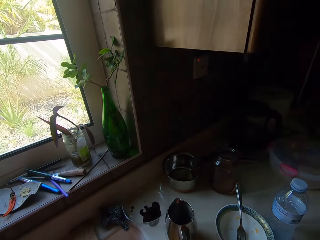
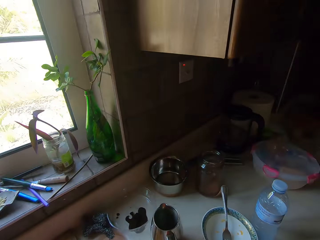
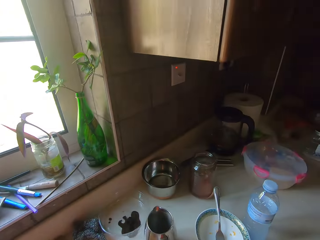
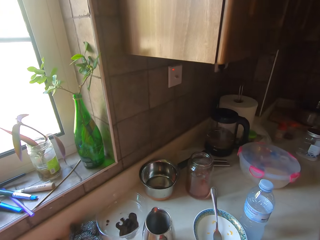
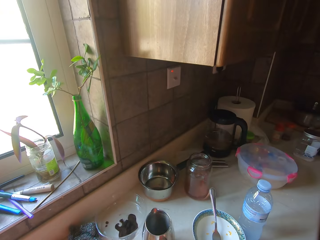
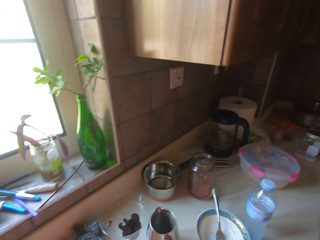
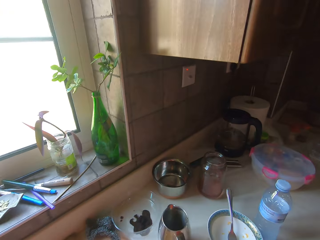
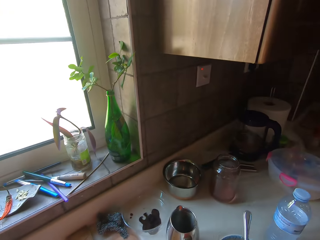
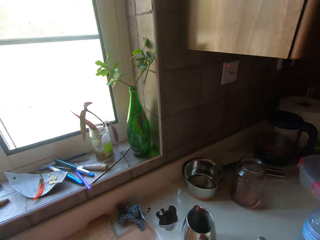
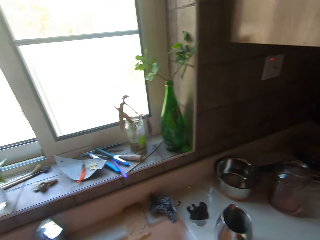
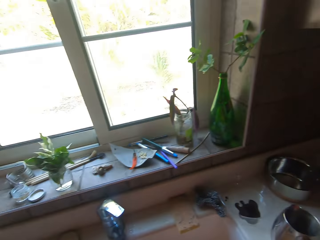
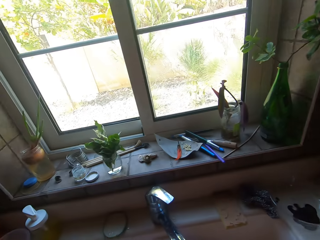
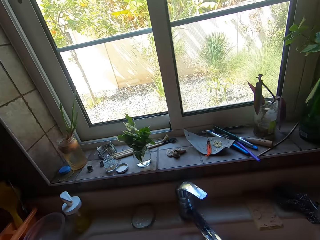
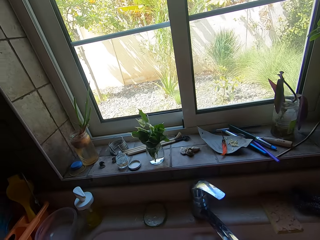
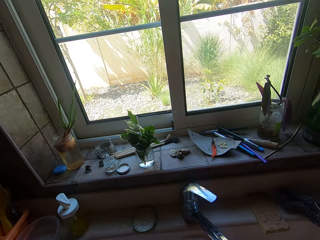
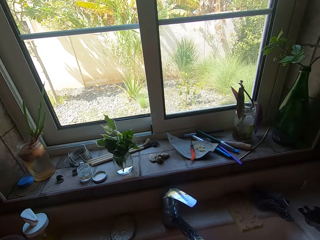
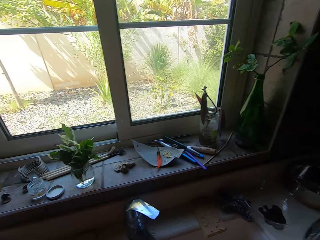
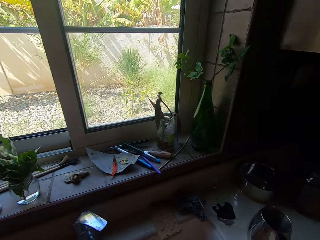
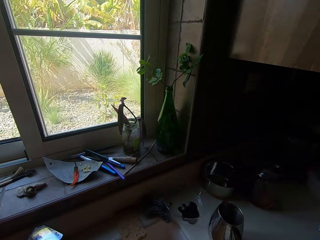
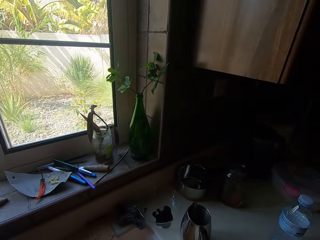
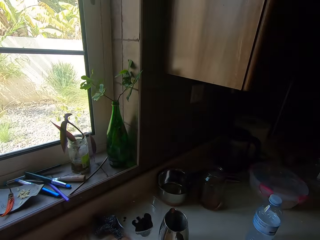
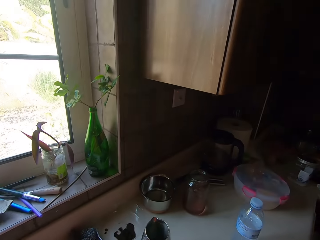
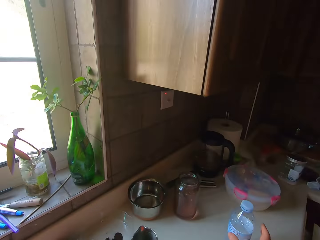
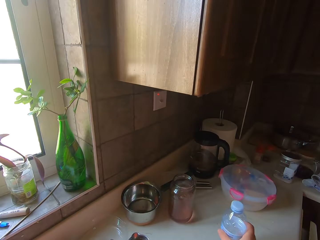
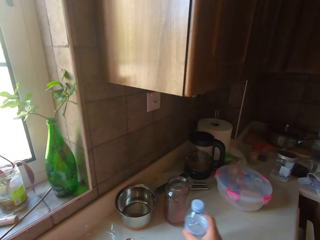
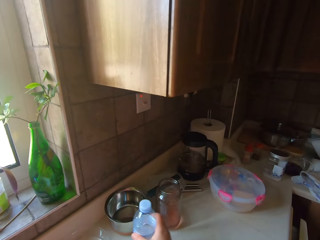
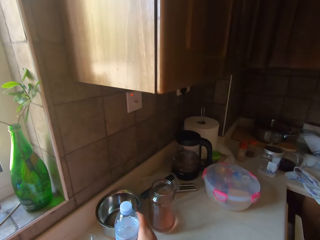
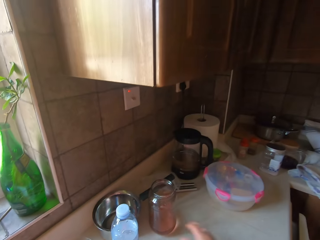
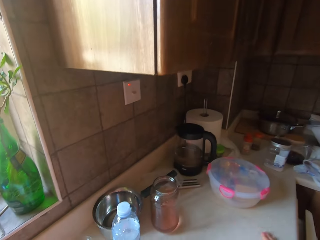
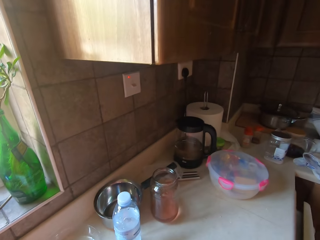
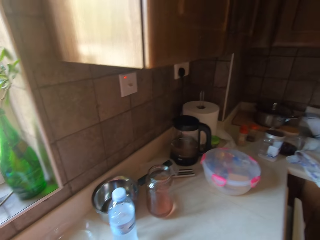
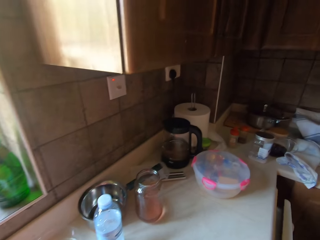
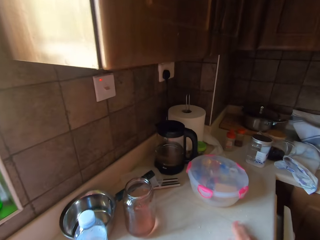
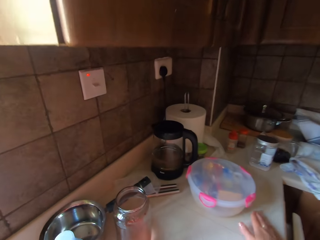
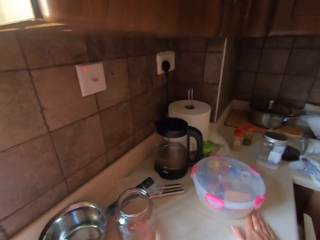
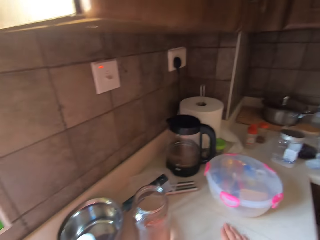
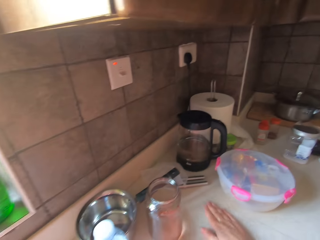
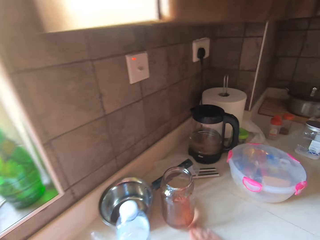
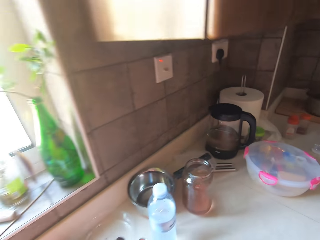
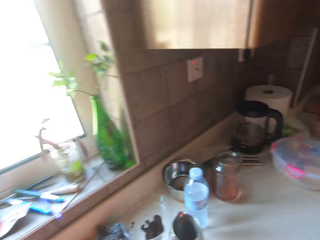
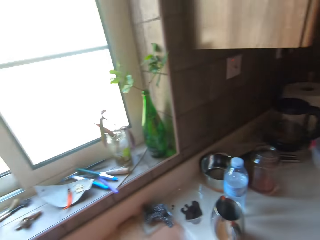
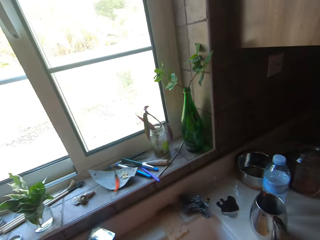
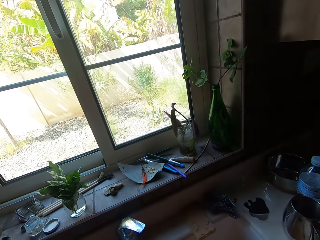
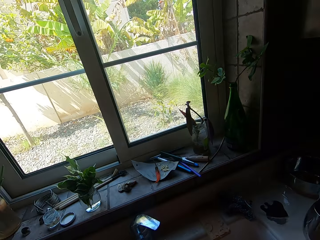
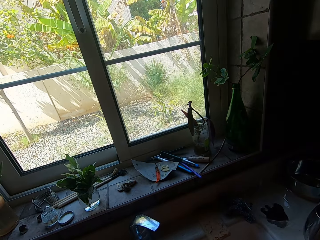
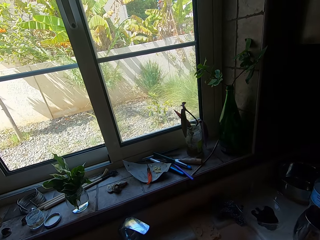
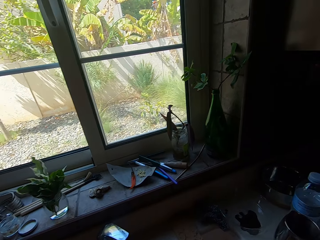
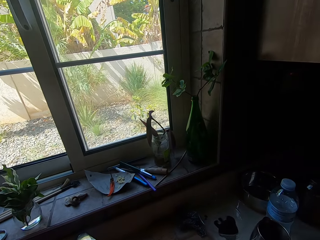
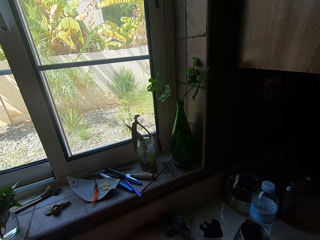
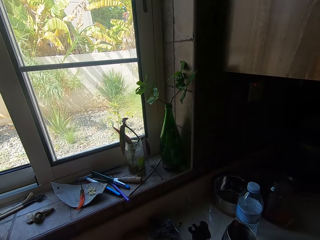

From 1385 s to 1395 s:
The camera wearer moves around. They pull a bowl. They push a bottle of something aside. They lift the bottle. They put the bottle down. They wipe the kitchen bench.

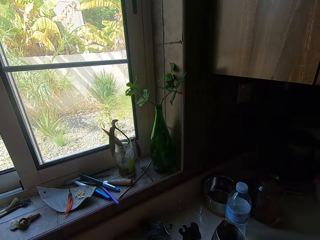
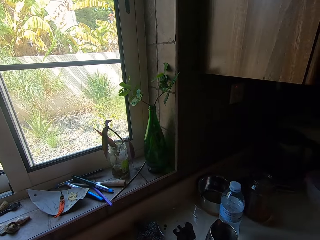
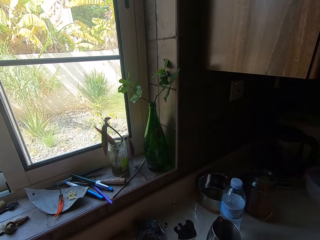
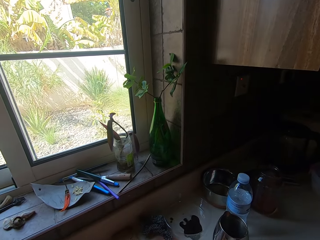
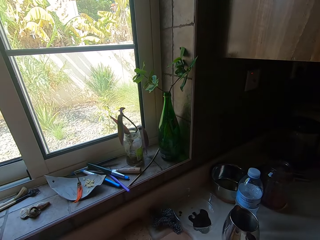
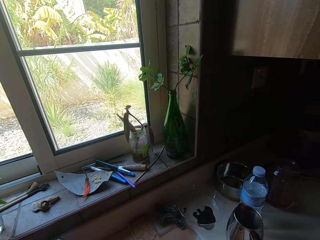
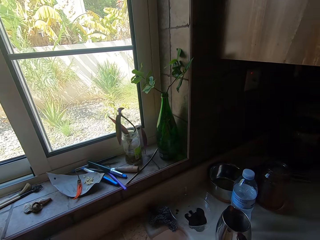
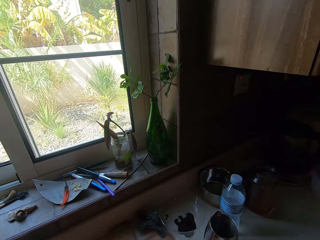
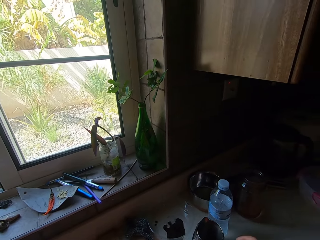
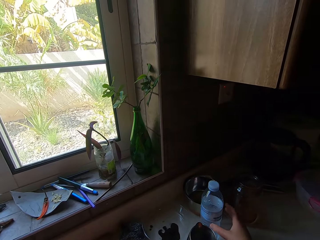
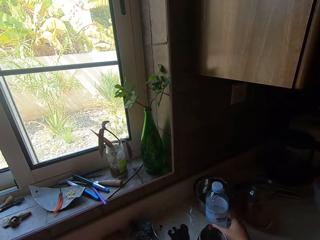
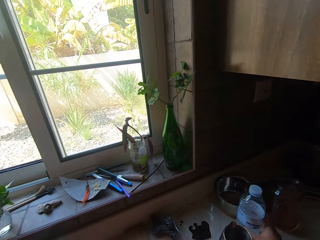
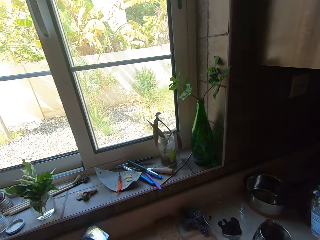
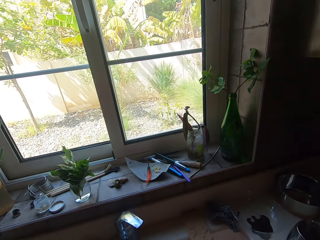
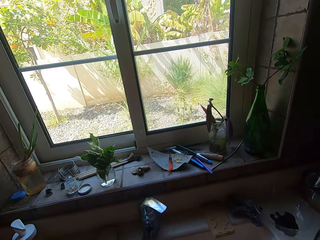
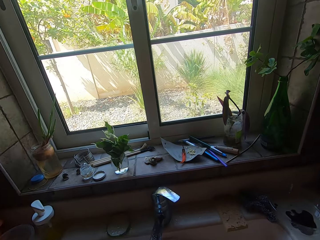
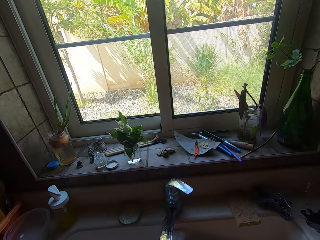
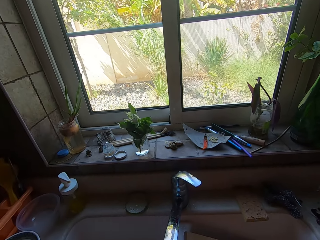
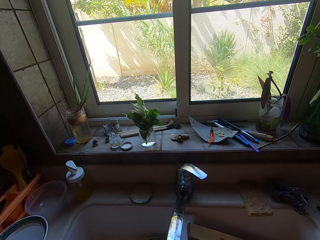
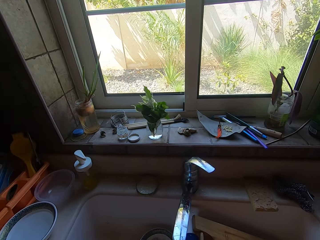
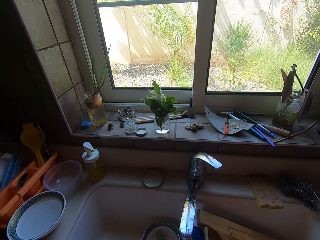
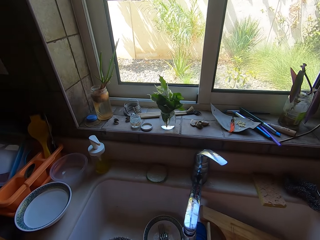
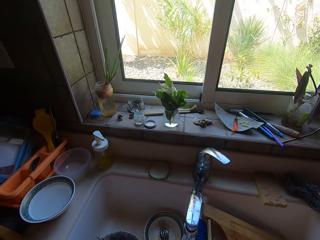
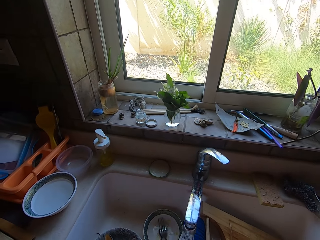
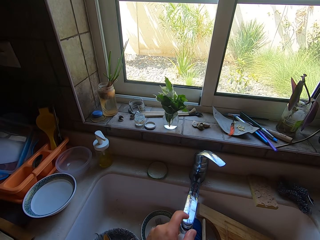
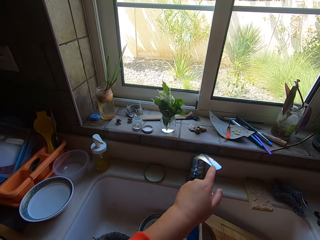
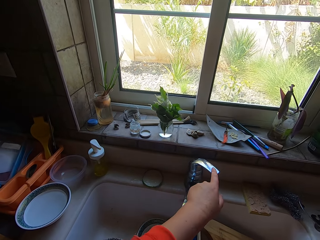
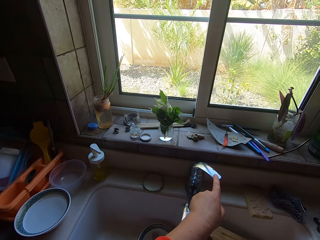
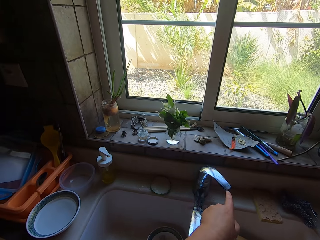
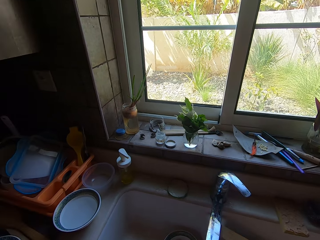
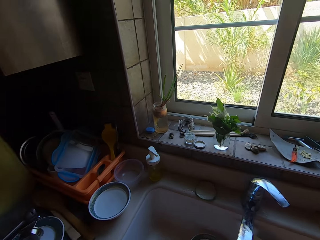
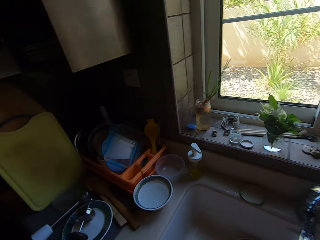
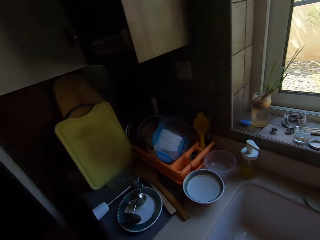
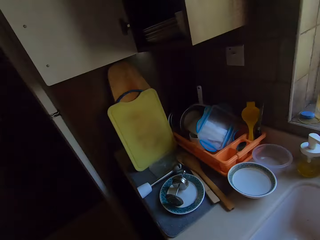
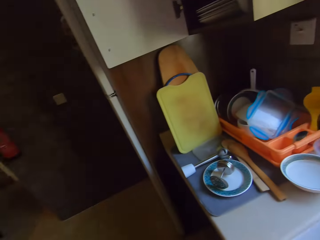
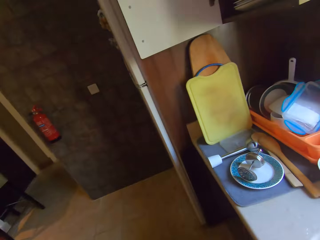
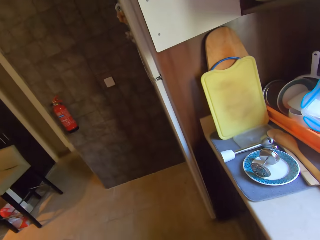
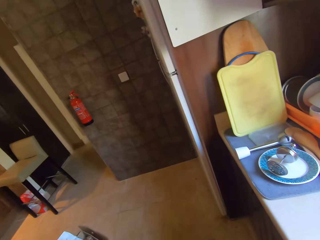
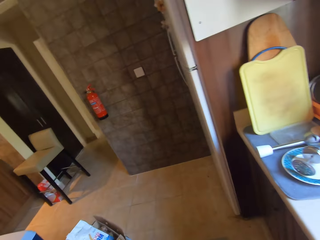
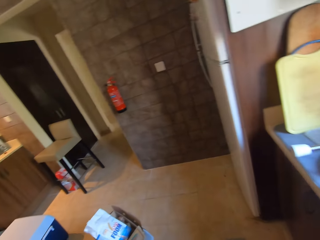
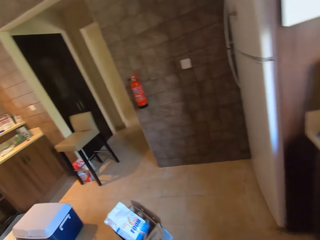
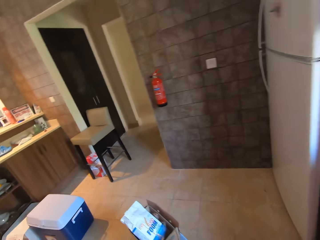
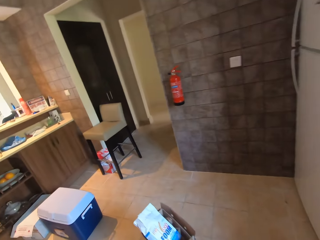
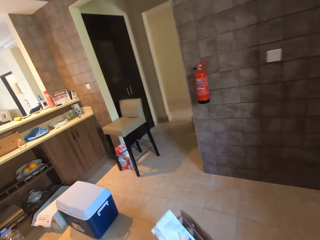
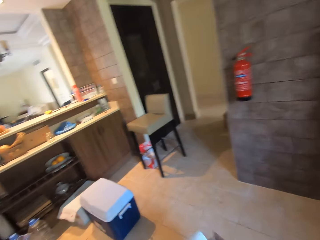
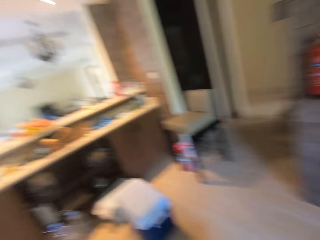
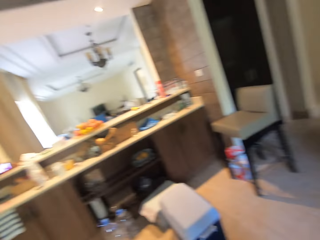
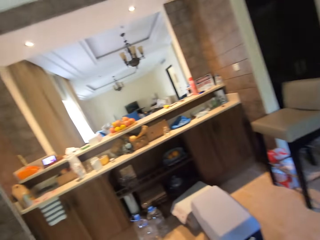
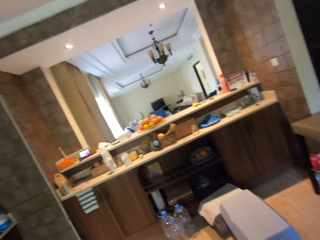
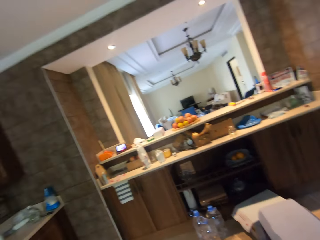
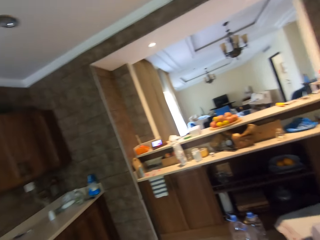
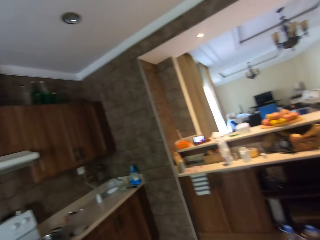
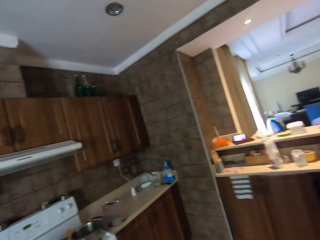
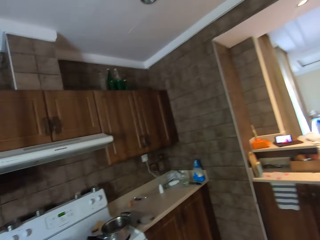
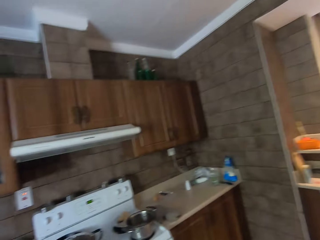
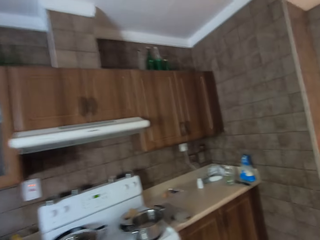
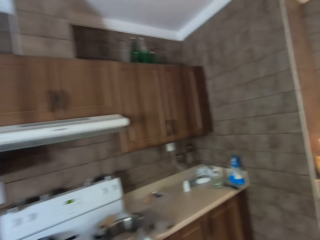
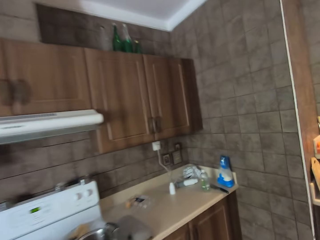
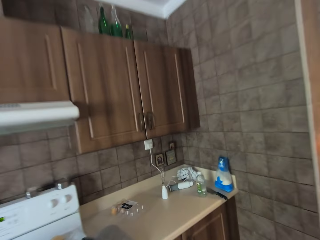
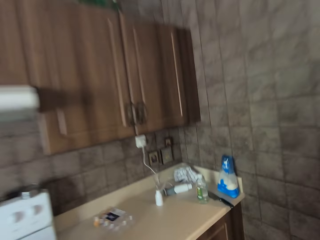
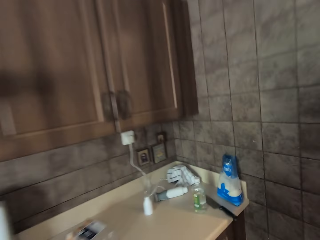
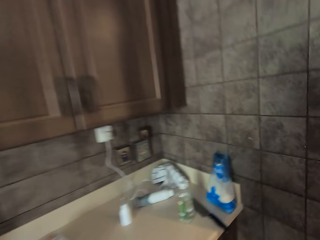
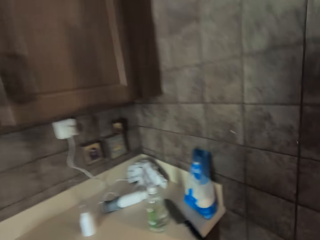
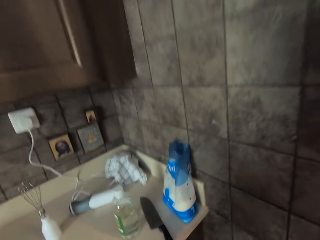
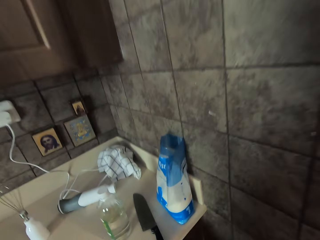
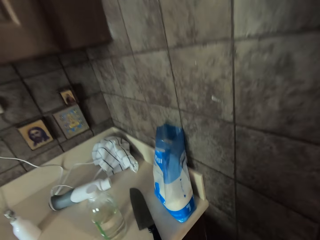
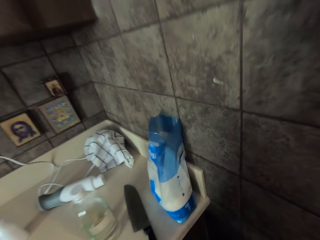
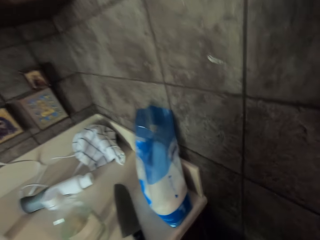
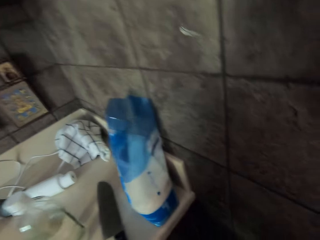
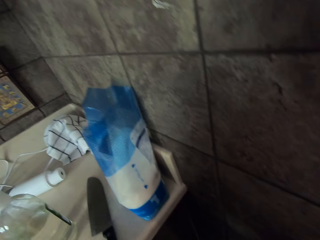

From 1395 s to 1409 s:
The camera wearer picks up a bottle of something. They close the tap. They move around. They look around the kitchen. They walk forward.
